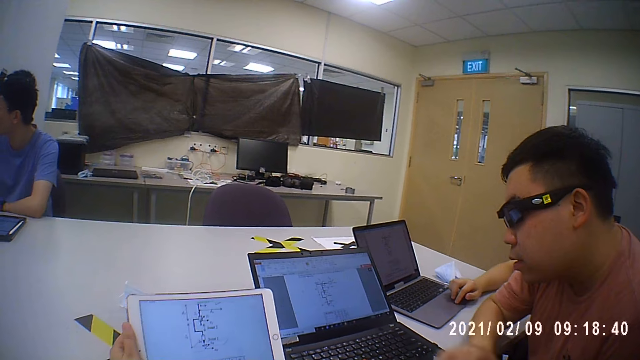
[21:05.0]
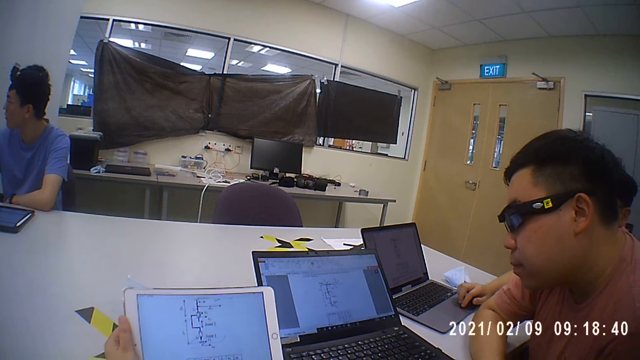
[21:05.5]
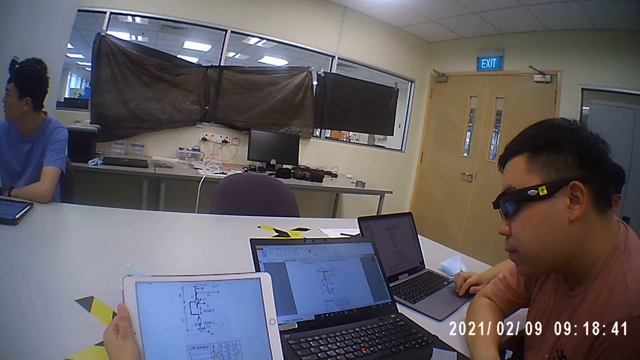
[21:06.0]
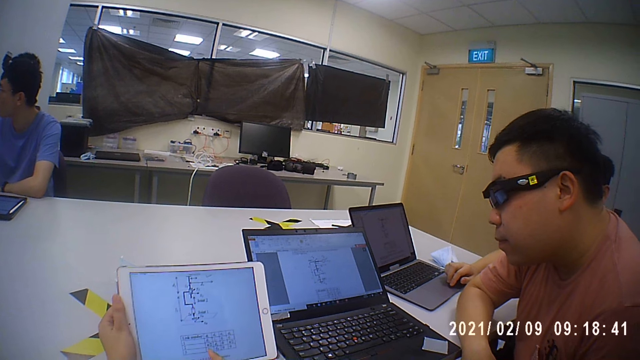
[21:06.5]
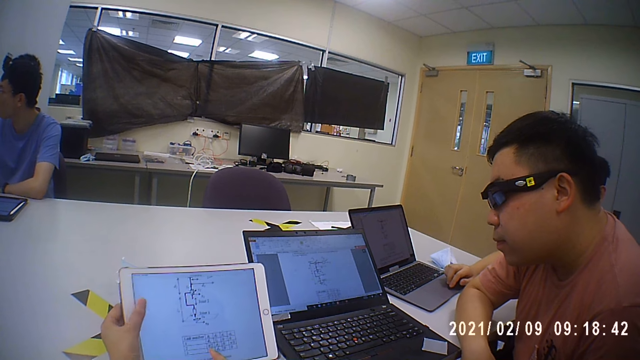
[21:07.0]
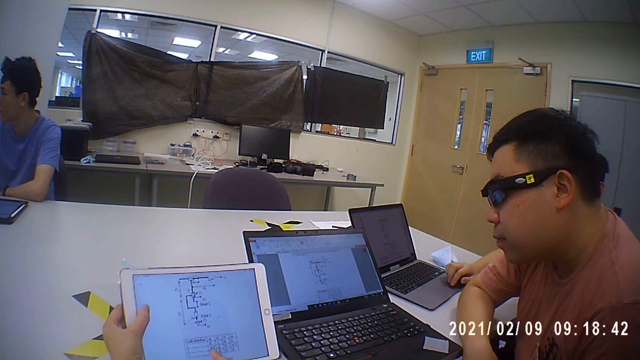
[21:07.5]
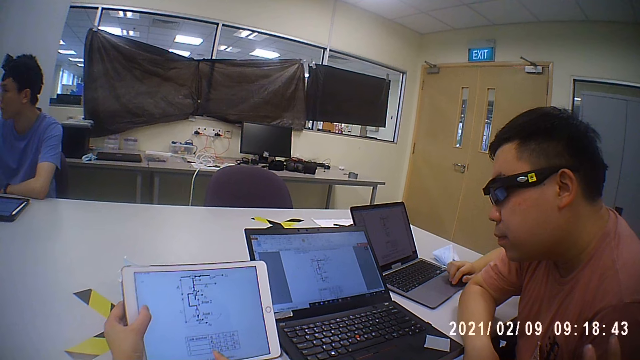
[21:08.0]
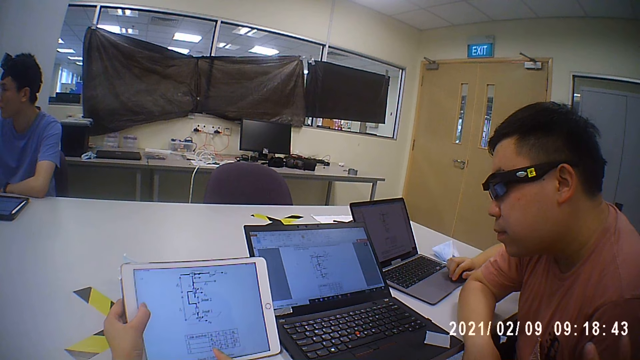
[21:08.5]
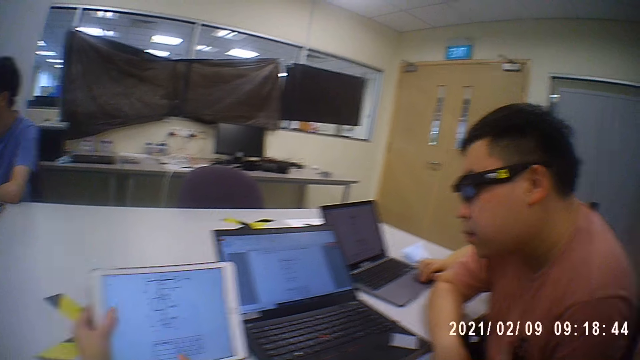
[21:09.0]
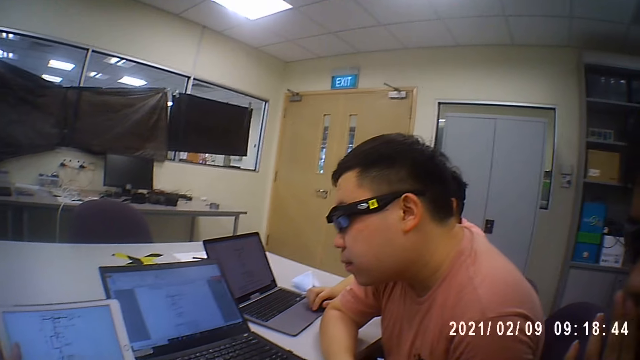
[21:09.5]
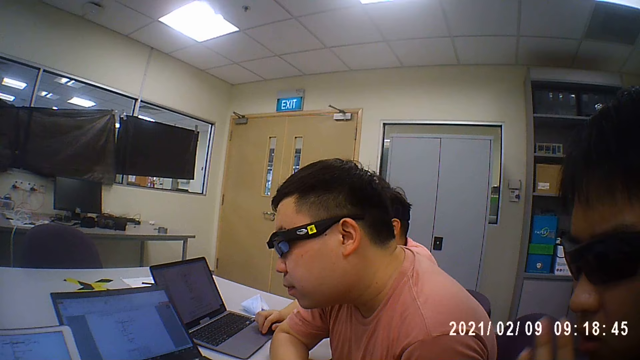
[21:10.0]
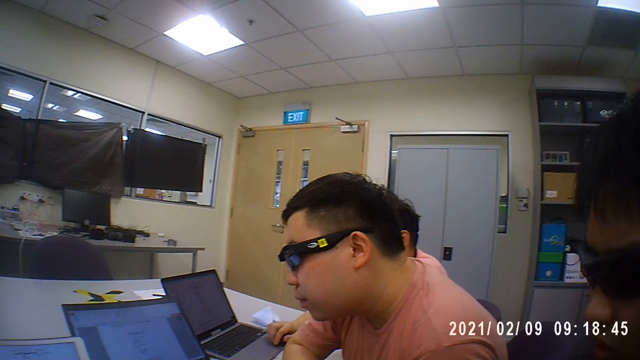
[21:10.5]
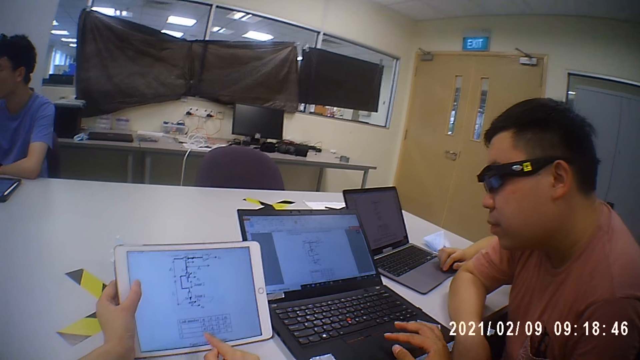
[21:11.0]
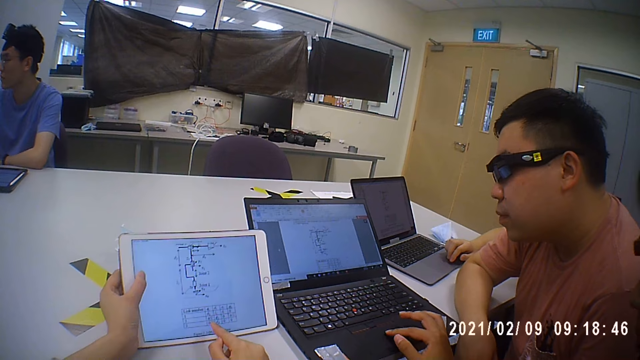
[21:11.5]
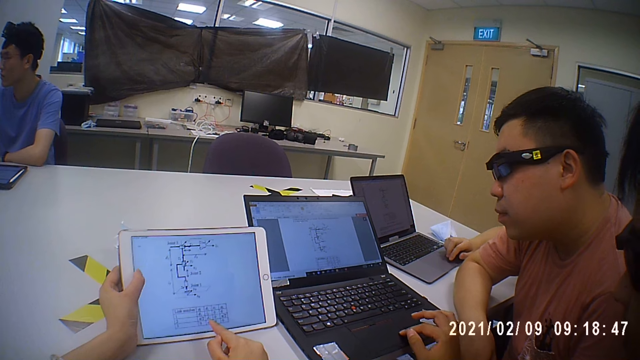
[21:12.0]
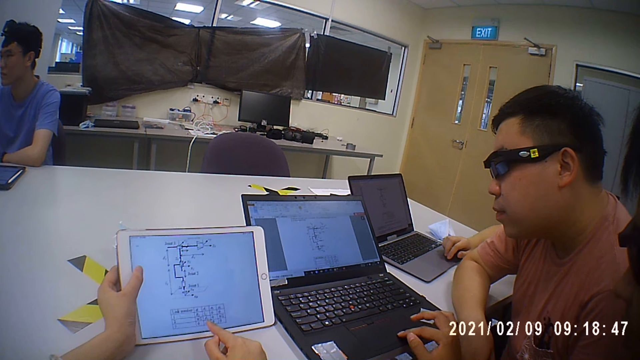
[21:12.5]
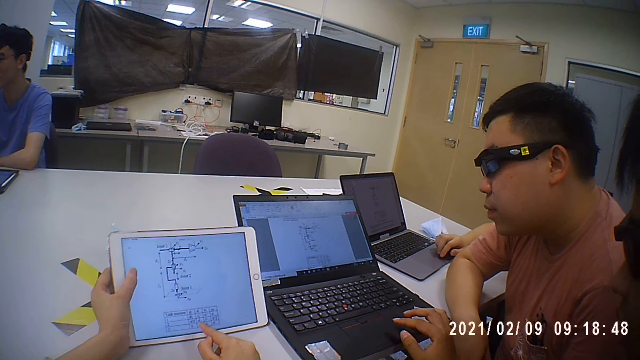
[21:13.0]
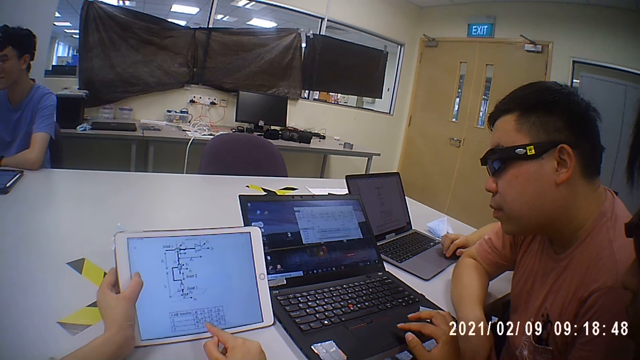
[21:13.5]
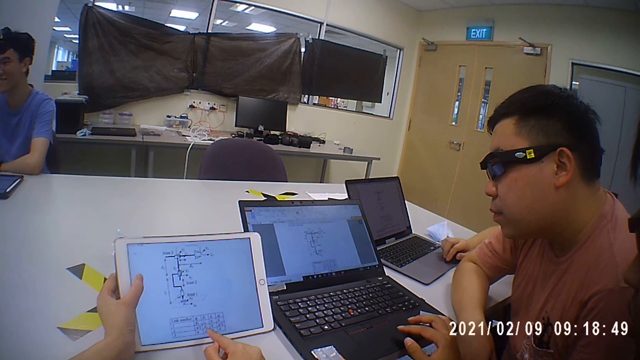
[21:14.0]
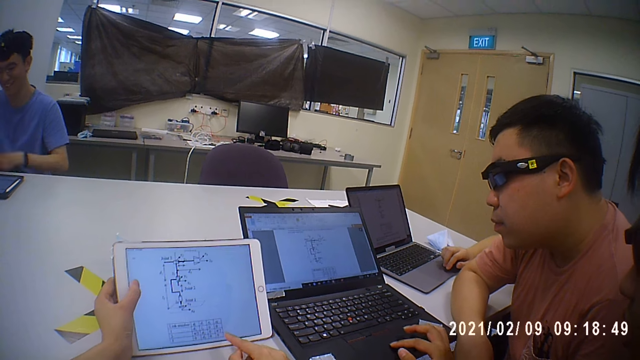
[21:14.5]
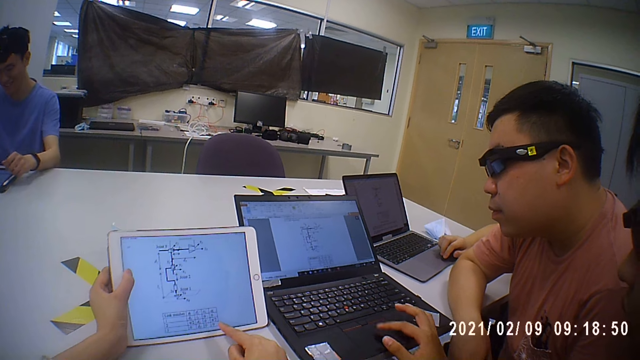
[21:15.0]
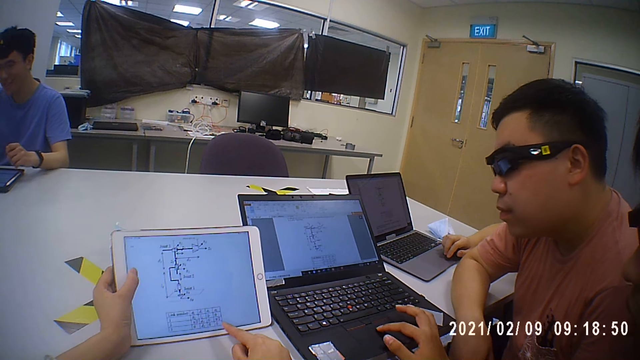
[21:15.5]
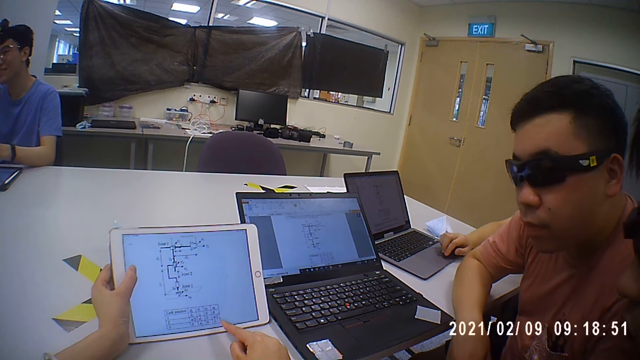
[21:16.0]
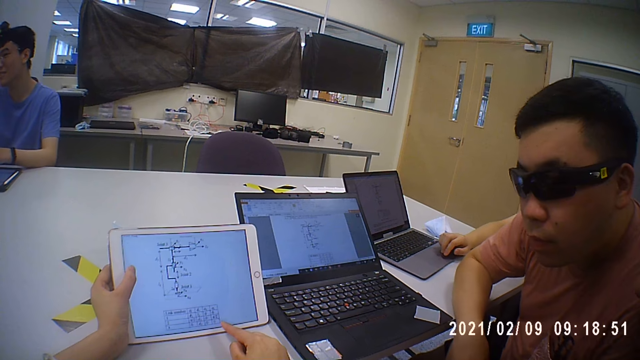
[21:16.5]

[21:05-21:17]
The camera wearer converses. She operates the tablet with her left hand. A man operates the laptop on the table with his right hand.

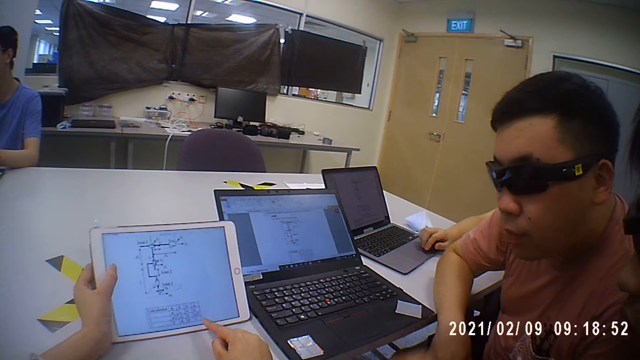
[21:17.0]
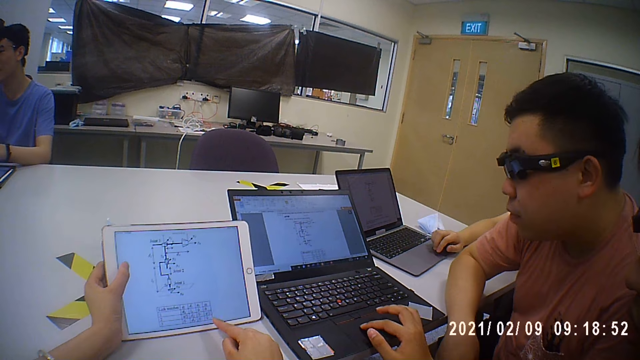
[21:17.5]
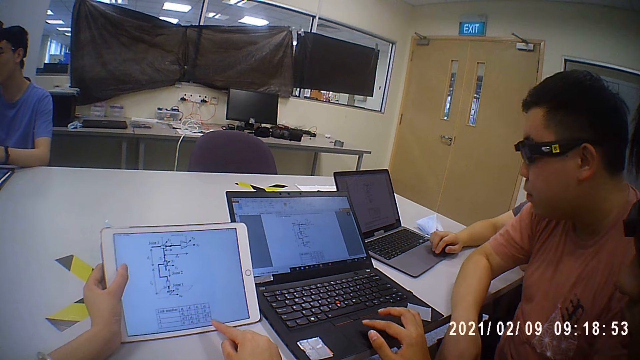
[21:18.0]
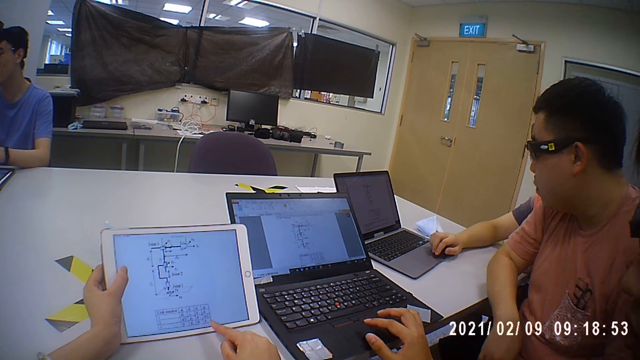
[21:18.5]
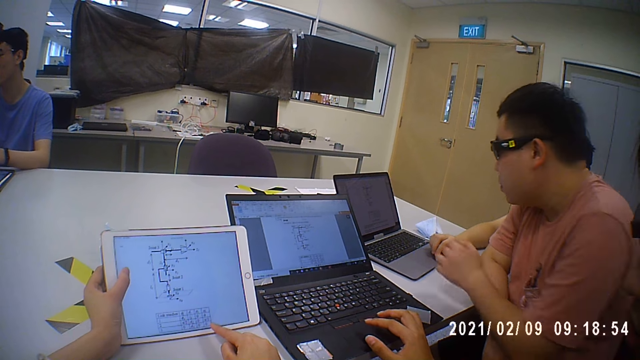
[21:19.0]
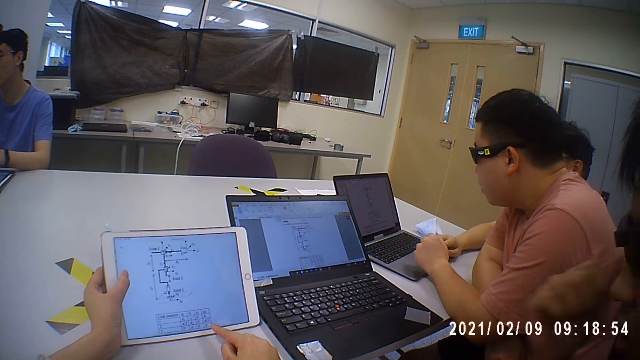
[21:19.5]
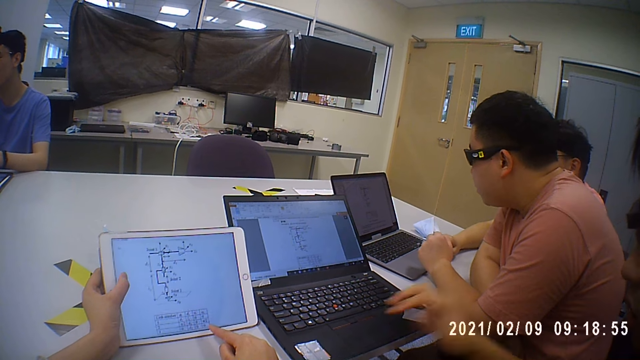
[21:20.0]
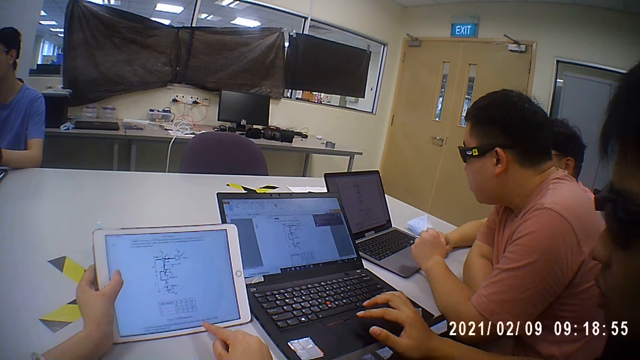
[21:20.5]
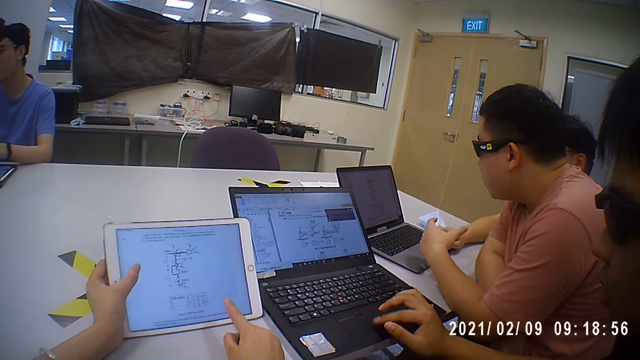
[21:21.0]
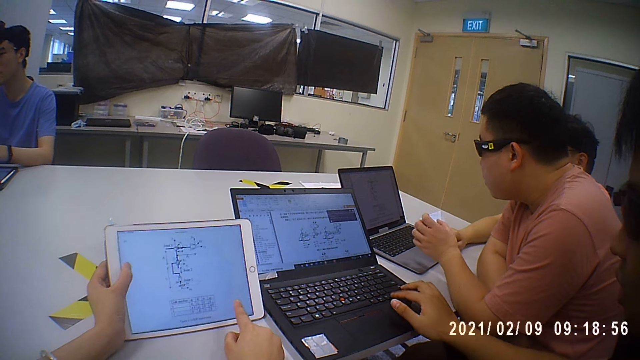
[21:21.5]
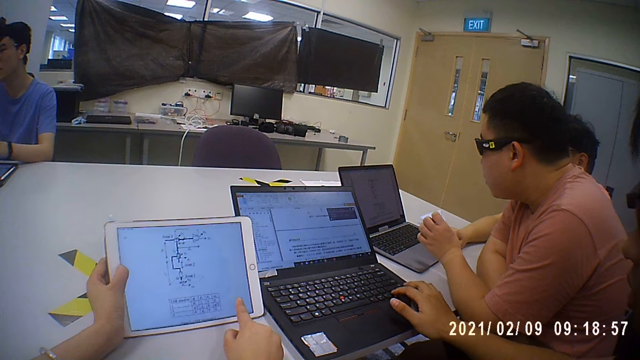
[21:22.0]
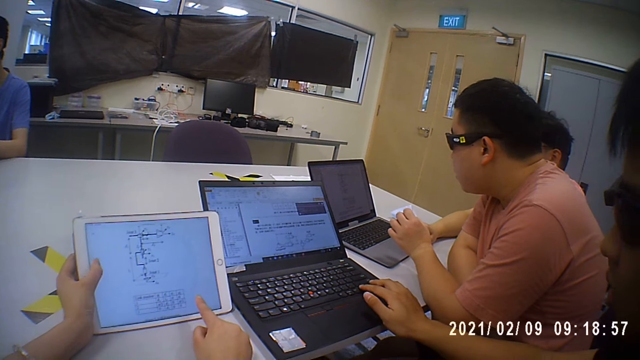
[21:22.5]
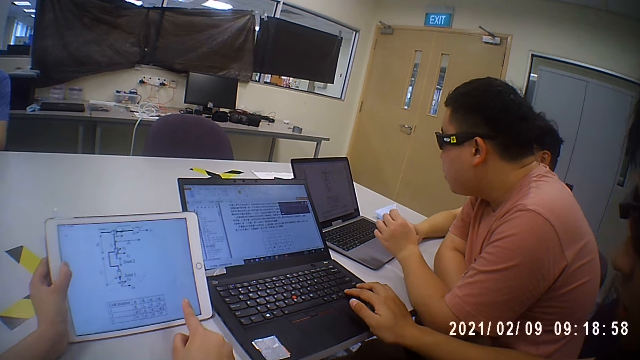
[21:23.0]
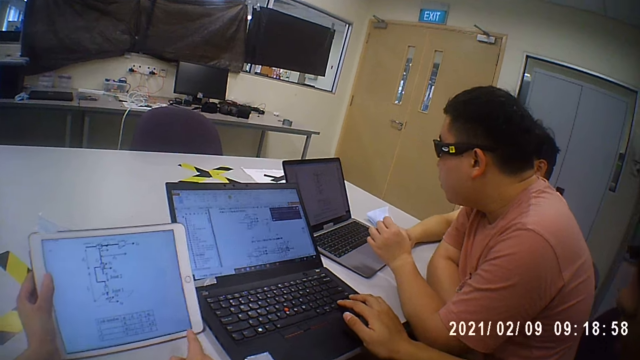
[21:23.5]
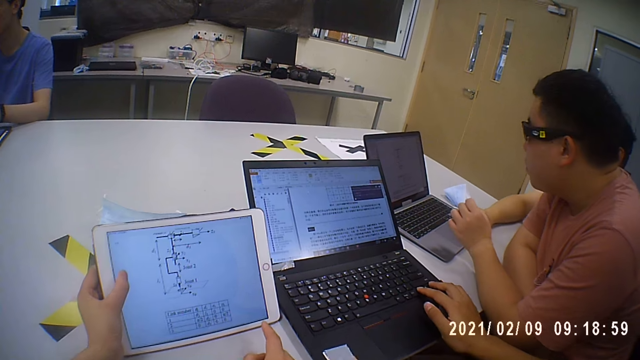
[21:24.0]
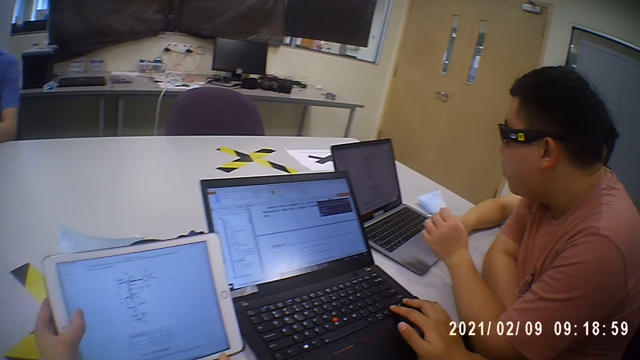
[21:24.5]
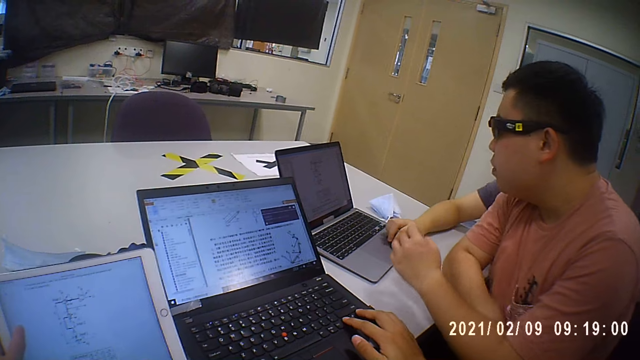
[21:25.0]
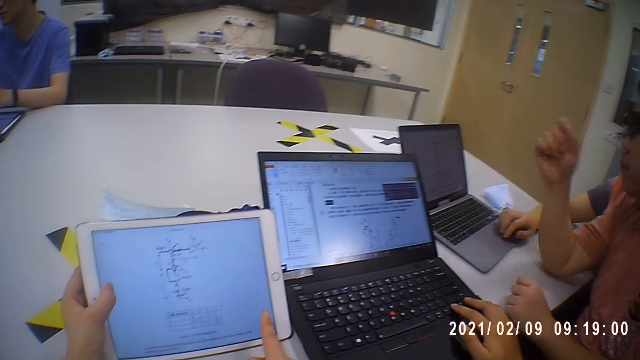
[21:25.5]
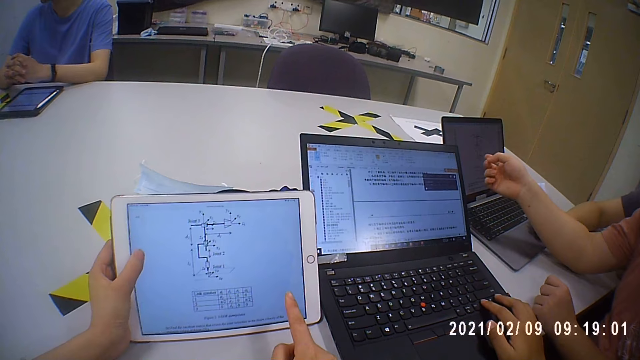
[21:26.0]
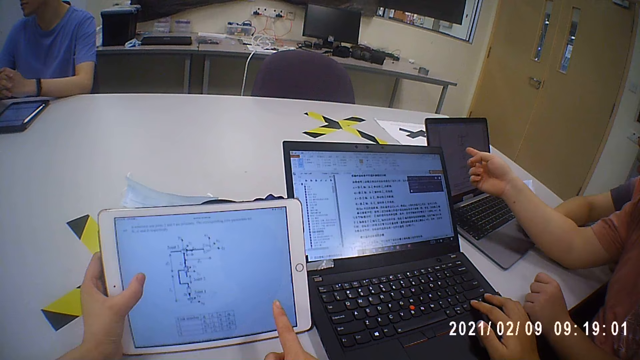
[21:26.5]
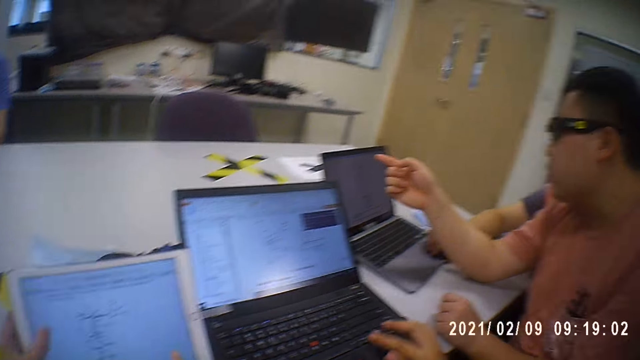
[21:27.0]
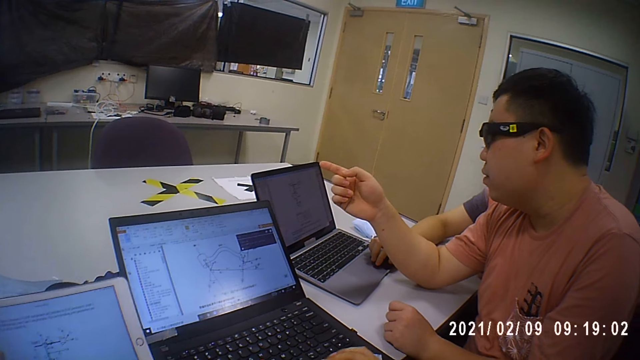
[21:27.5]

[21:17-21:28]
A man operates the laptop on the bench. Another man reads the laptop on the bench.
